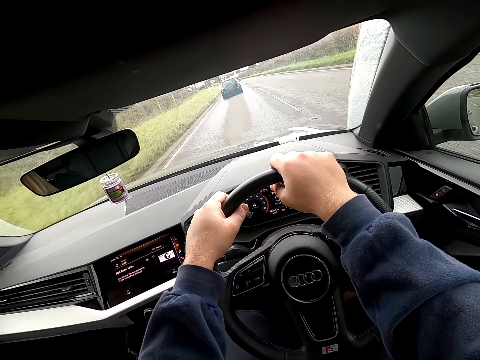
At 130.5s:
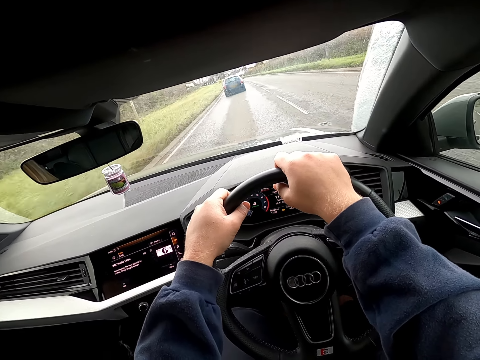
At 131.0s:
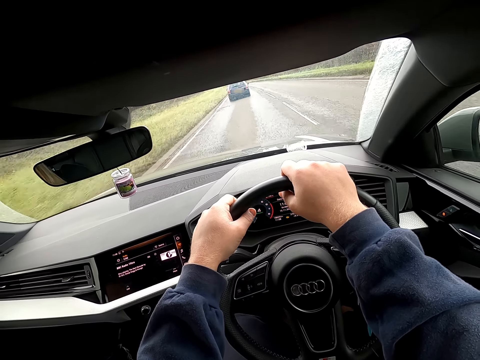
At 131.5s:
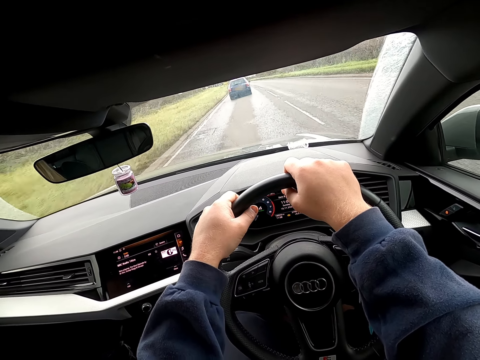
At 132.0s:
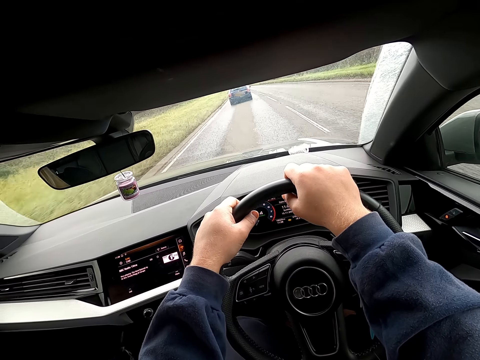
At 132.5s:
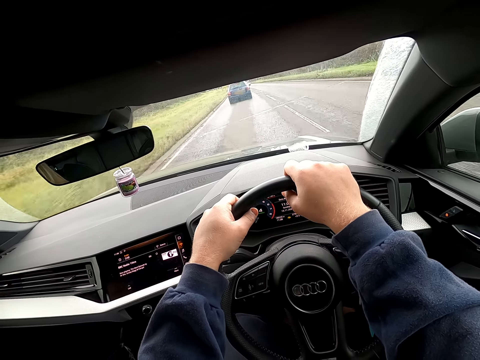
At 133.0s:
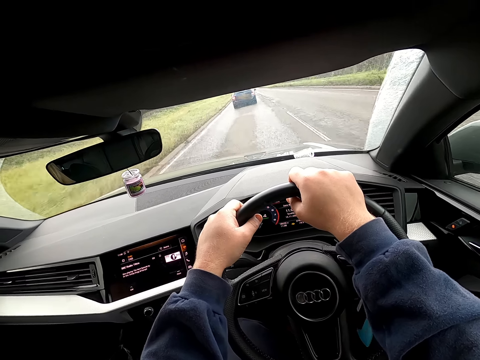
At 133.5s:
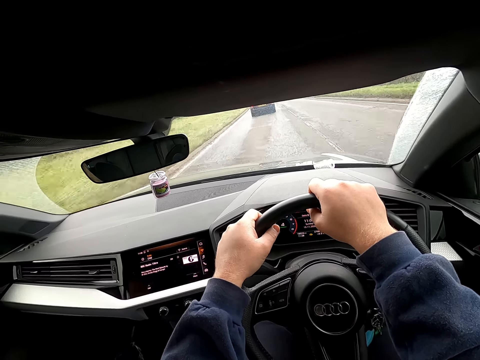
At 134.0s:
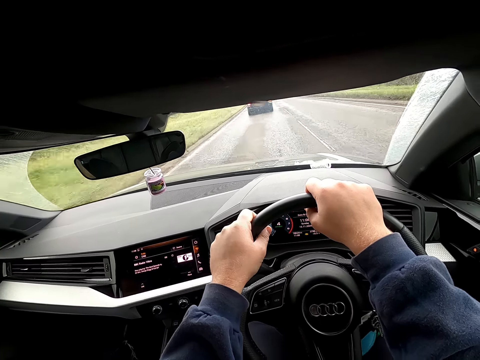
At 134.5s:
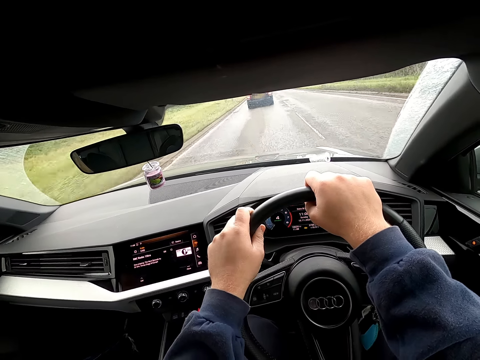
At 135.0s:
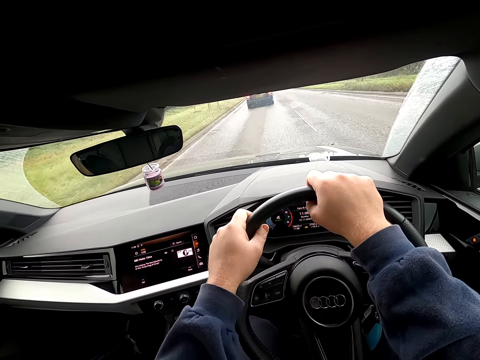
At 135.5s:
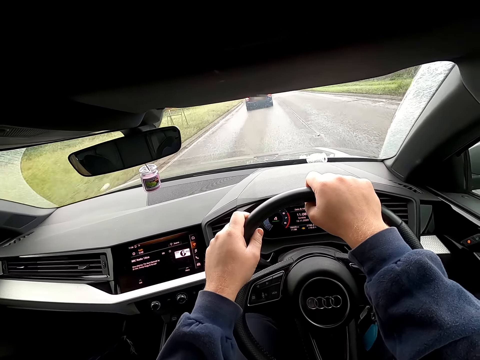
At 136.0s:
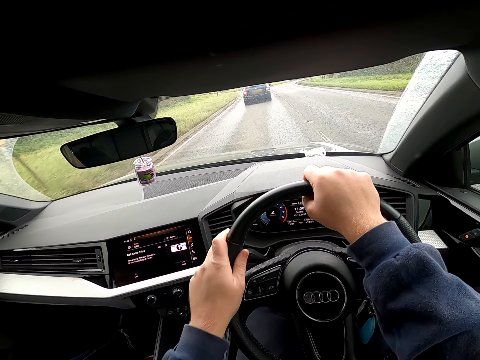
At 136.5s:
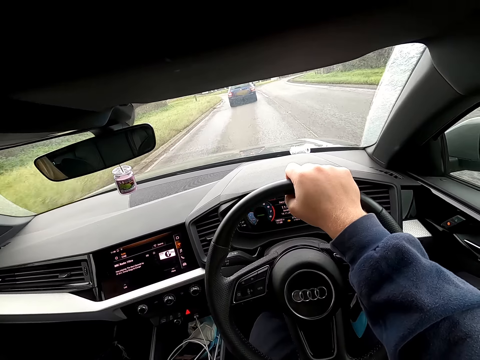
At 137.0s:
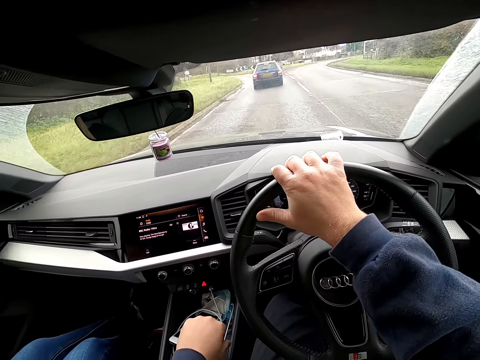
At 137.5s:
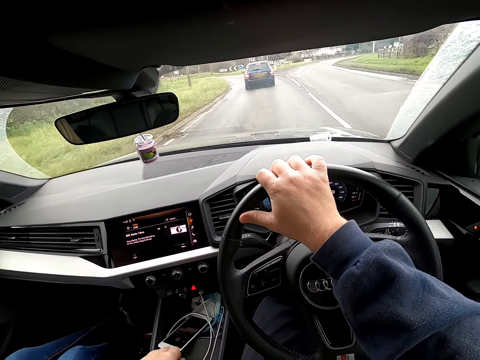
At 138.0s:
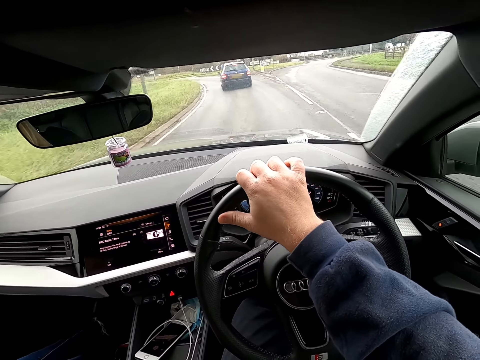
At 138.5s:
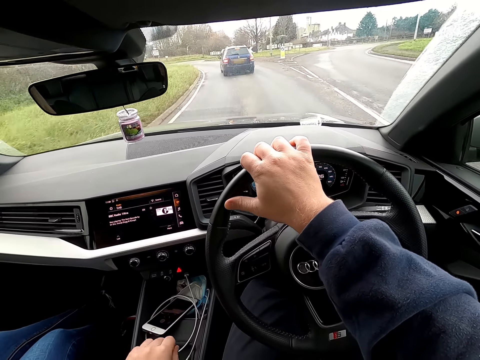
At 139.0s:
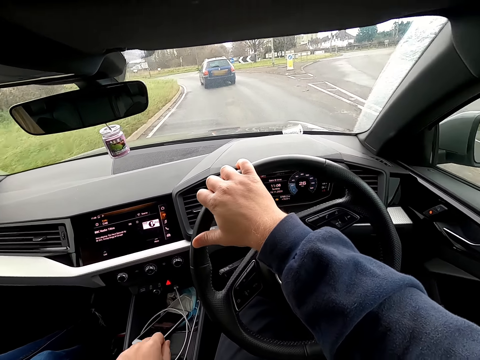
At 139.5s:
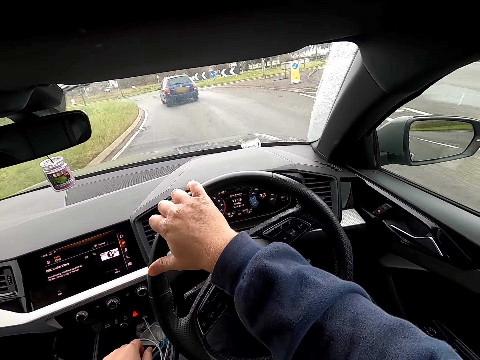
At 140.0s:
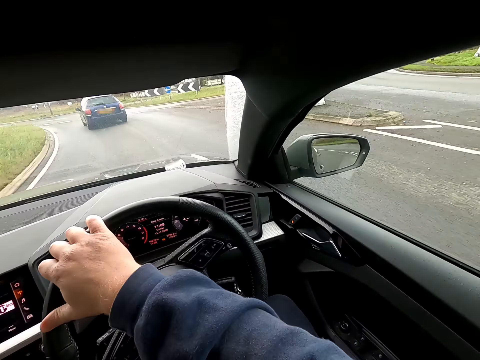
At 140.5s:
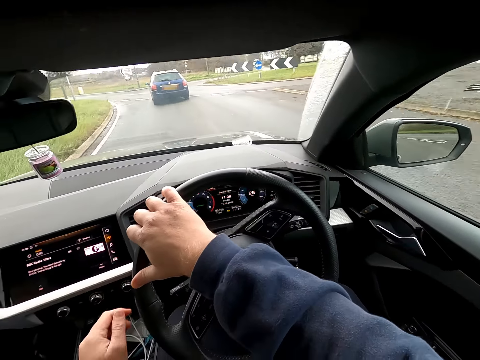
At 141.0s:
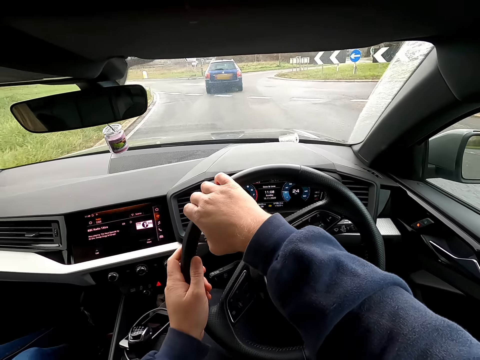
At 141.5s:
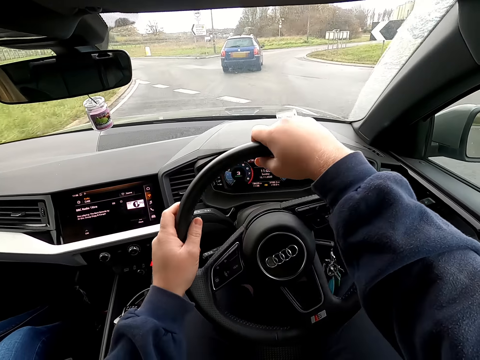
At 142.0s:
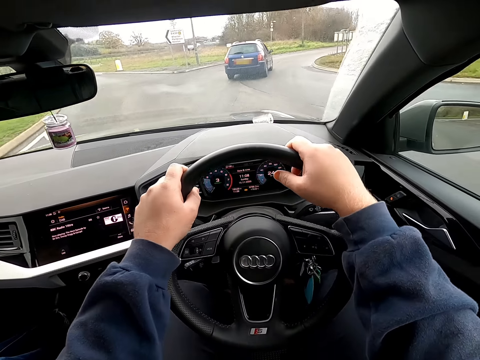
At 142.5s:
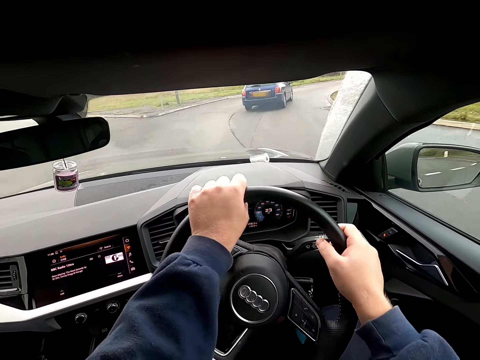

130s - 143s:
The camera wearer converses with the woman. He holds the steering wheel with his right hand. He moves his right hand on the steering wheel. He moves the gear stick with his left hand. He holds the steering wheel with both hands. He takes a right turn.

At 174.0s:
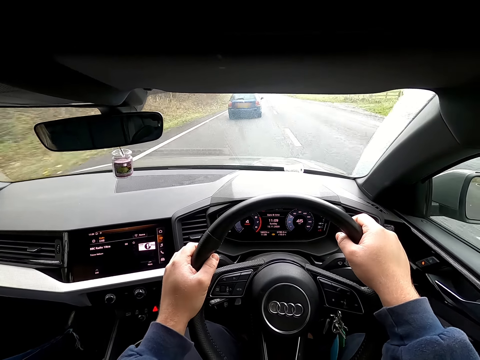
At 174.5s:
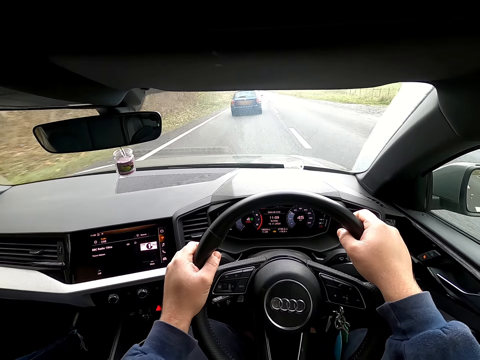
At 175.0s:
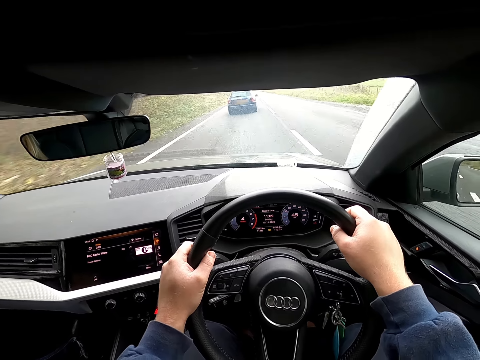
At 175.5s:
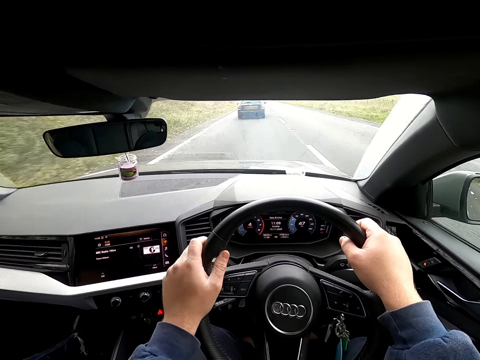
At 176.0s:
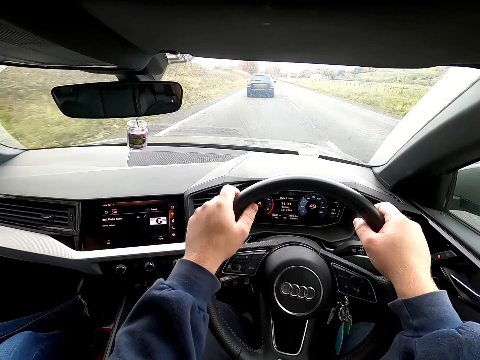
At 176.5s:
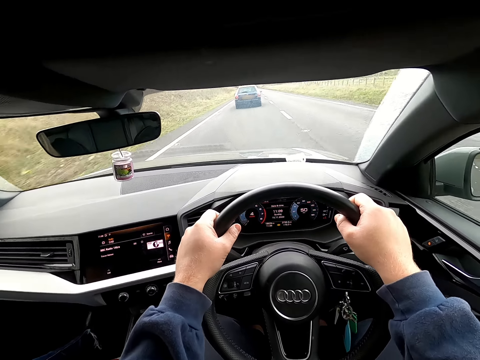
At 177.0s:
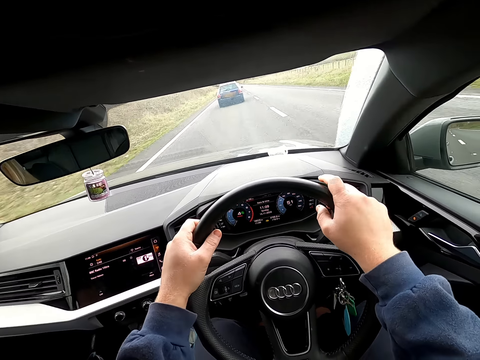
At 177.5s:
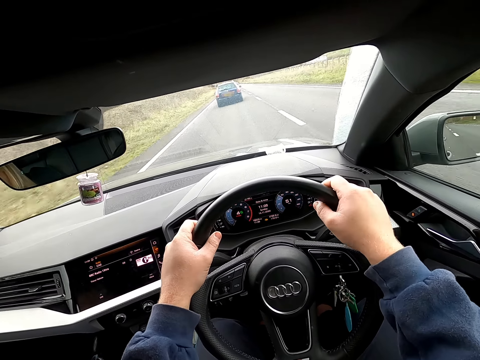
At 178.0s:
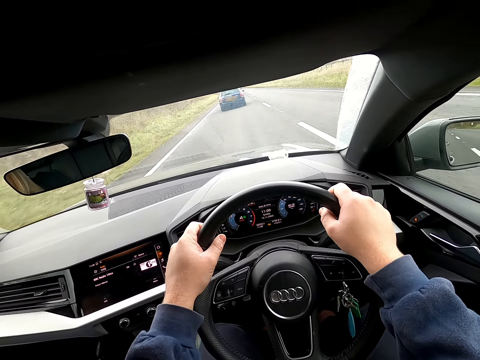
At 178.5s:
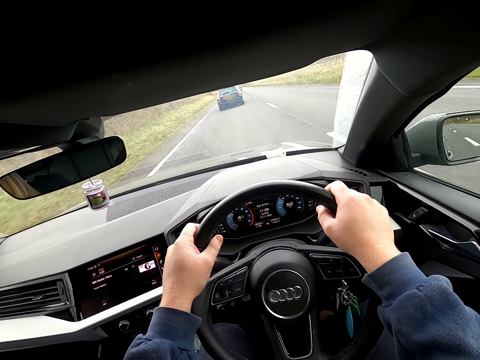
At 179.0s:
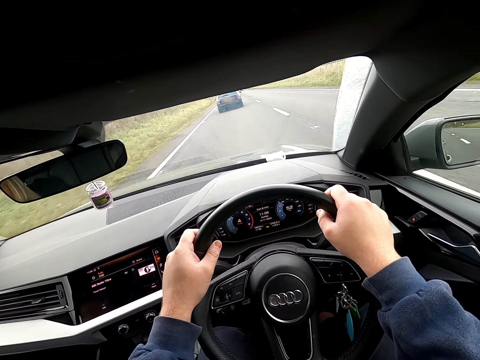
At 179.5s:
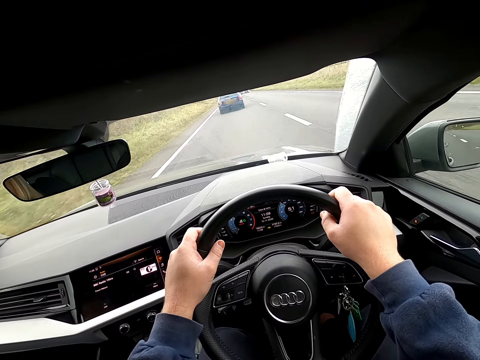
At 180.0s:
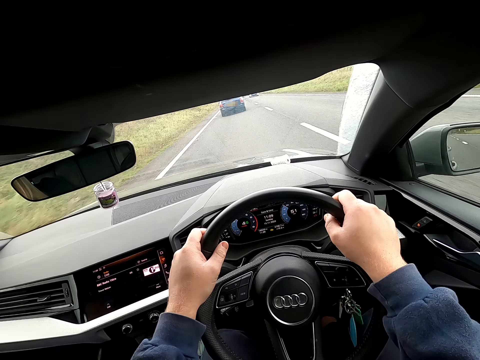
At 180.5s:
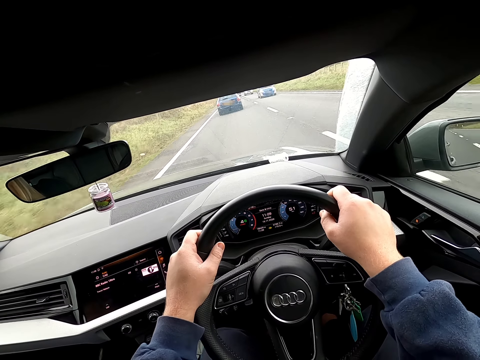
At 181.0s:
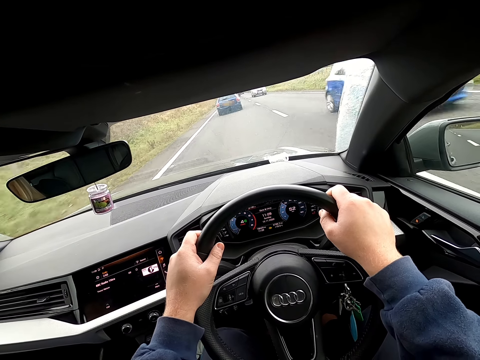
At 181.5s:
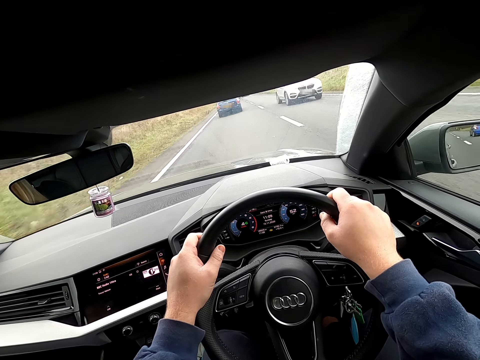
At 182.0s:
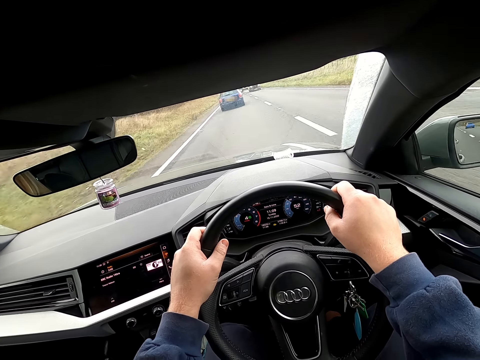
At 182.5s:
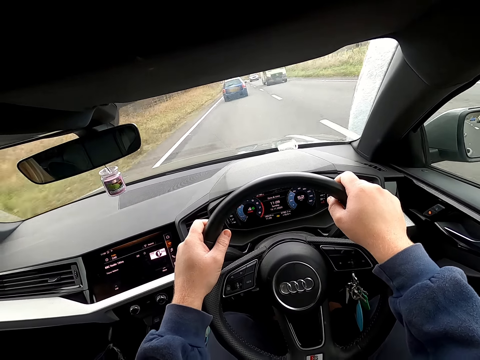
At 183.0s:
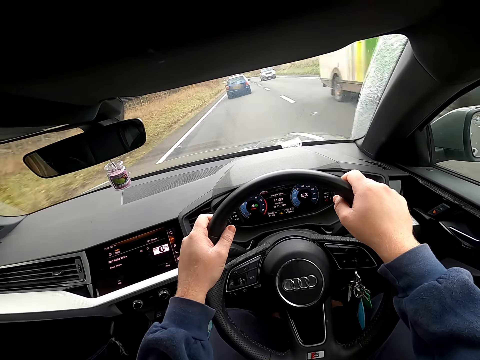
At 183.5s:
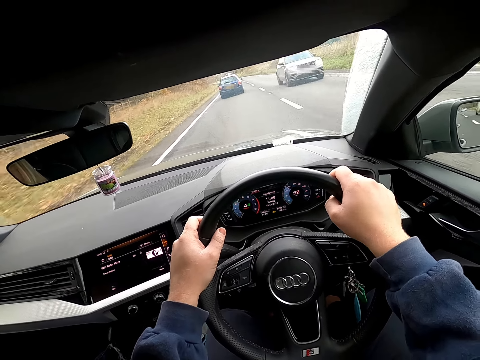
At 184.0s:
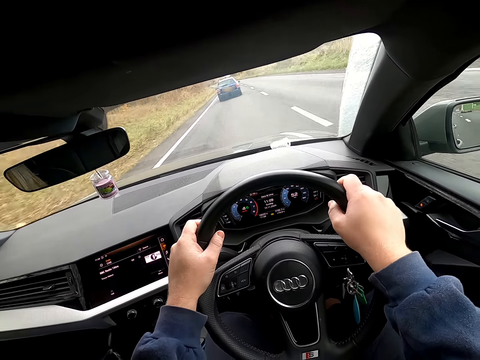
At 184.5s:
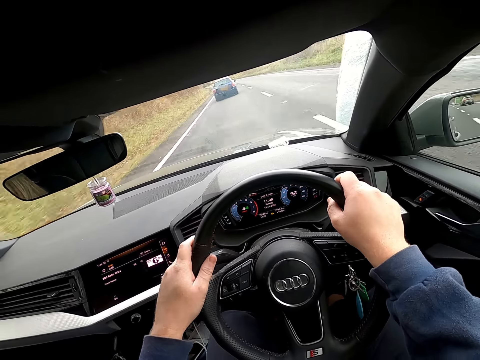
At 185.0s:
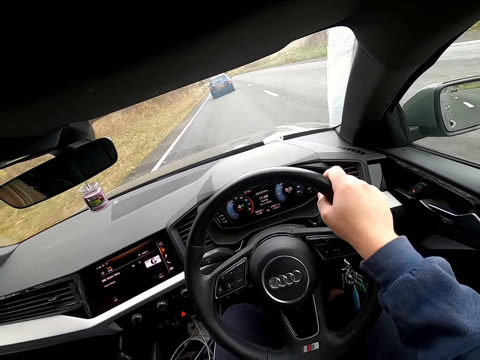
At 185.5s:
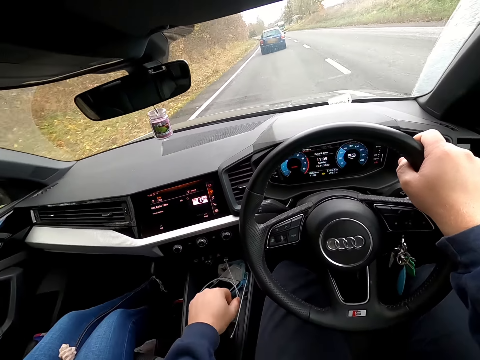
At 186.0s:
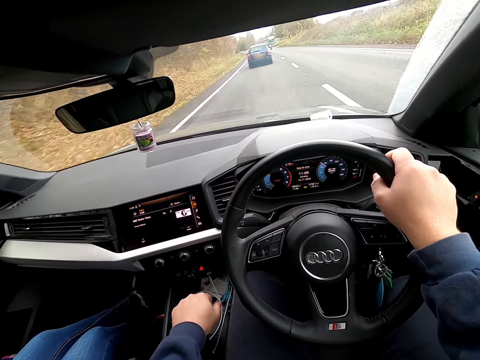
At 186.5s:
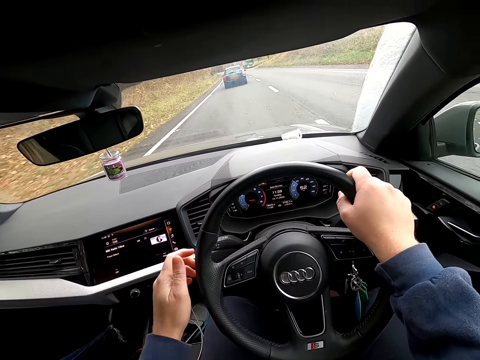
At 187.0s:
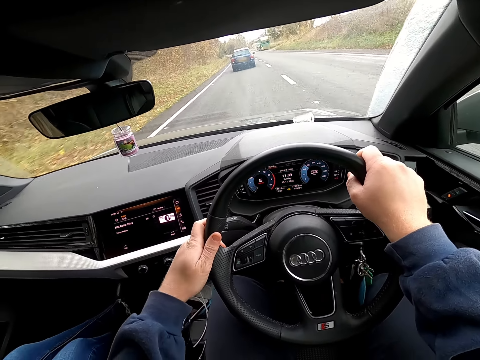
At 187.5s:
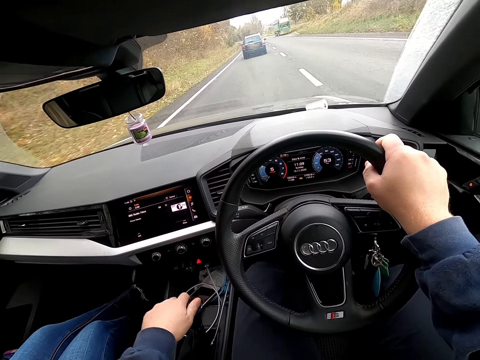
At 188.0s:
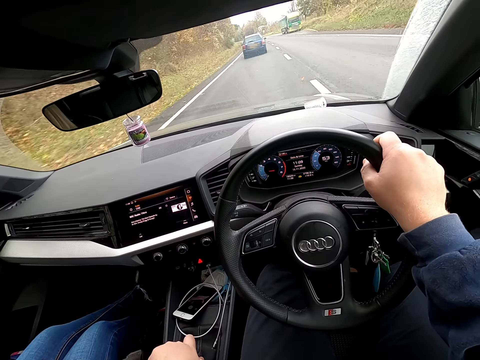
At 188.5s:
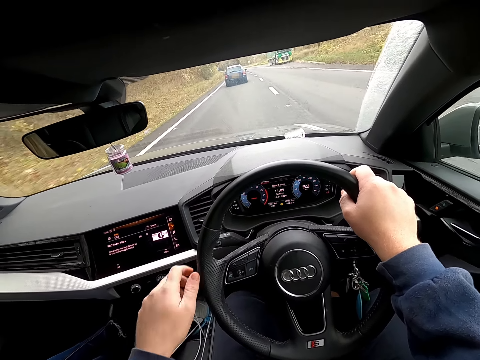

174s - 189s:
The camera wearer moves his left hand on the steering wheel. He holds the steering wheel with his right hand. He moves the gear stick with his left hand. He holds the steering wheel with both hands. He holds the steering wheel with his right hand. He moves the gear stick with his left hand.
